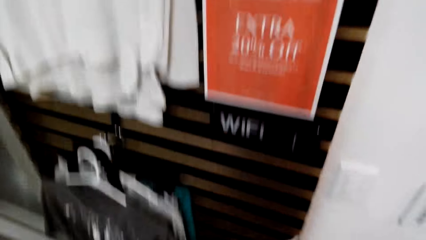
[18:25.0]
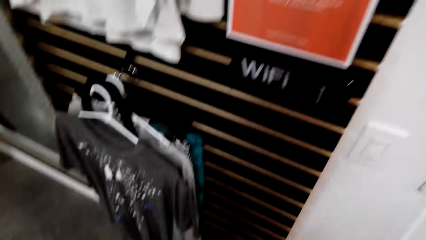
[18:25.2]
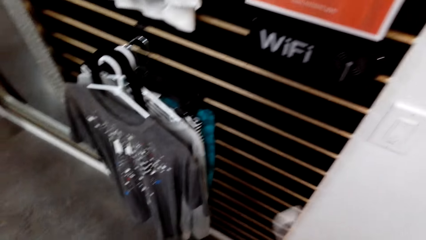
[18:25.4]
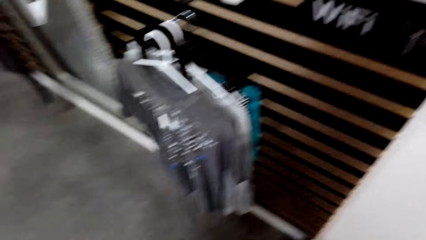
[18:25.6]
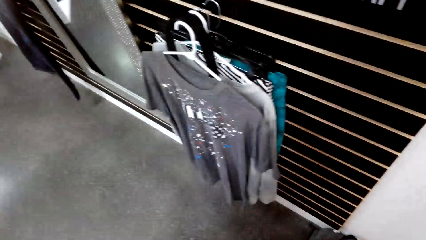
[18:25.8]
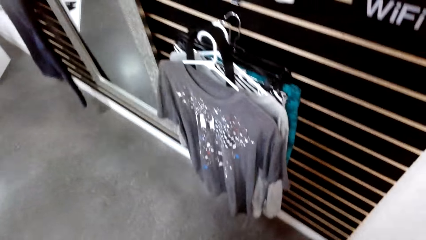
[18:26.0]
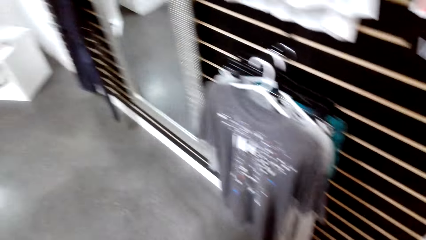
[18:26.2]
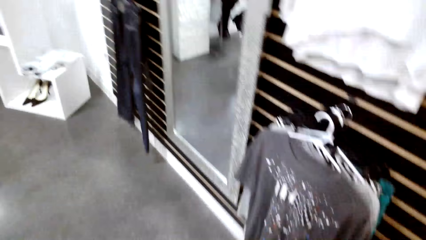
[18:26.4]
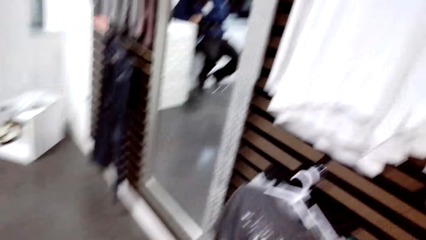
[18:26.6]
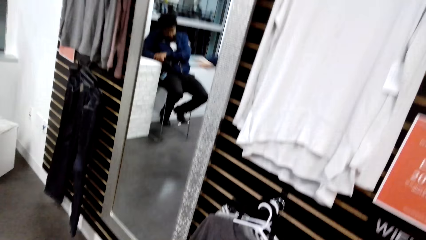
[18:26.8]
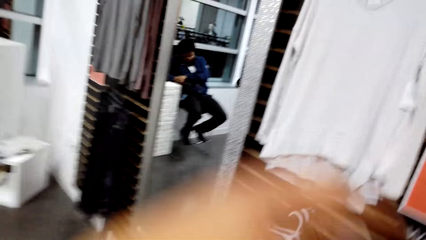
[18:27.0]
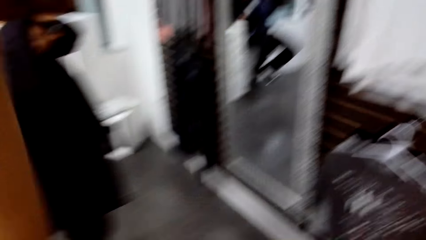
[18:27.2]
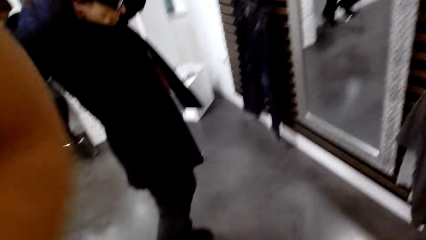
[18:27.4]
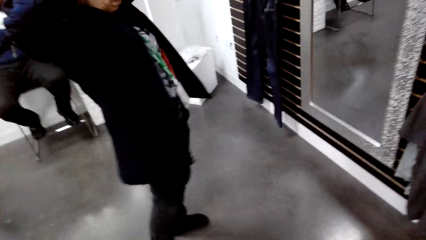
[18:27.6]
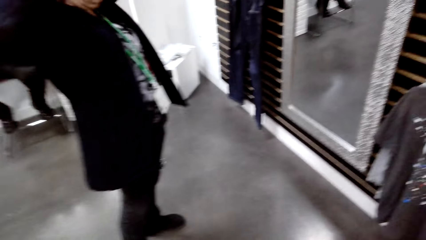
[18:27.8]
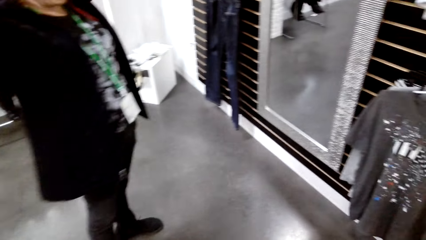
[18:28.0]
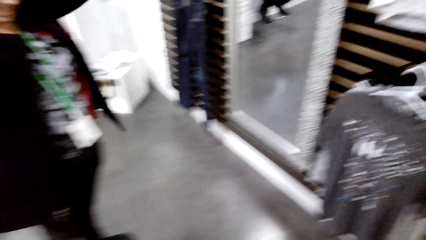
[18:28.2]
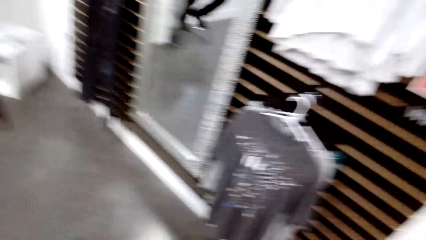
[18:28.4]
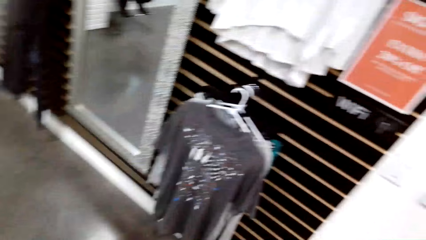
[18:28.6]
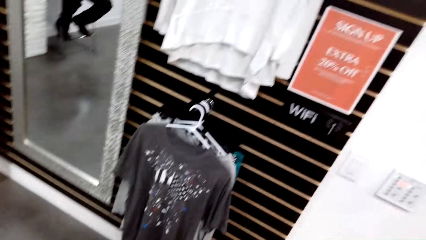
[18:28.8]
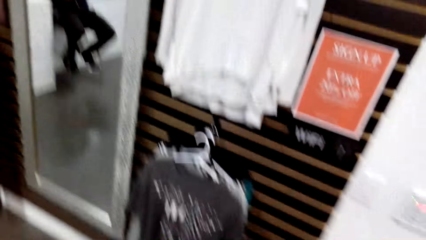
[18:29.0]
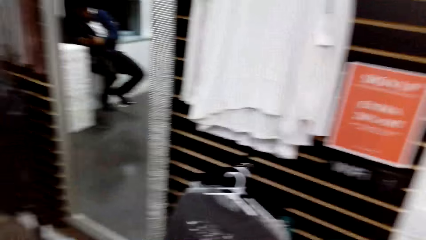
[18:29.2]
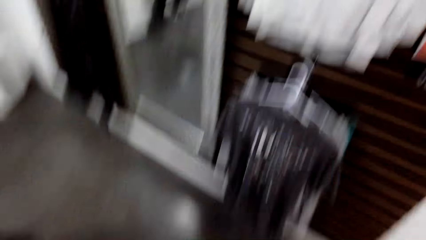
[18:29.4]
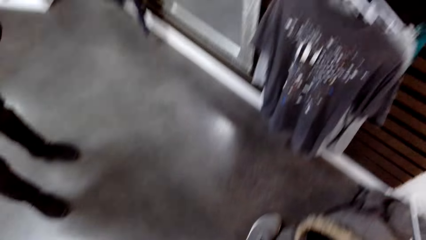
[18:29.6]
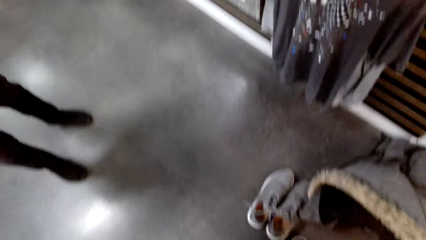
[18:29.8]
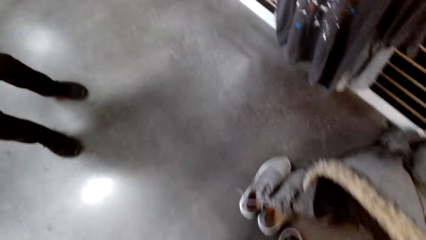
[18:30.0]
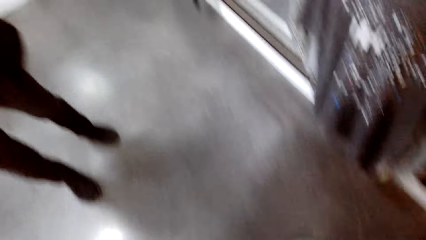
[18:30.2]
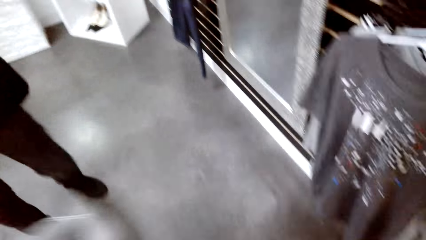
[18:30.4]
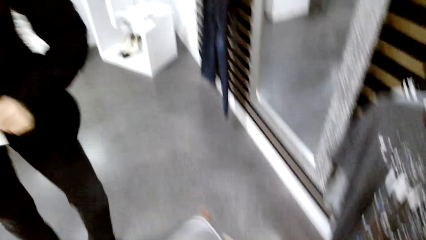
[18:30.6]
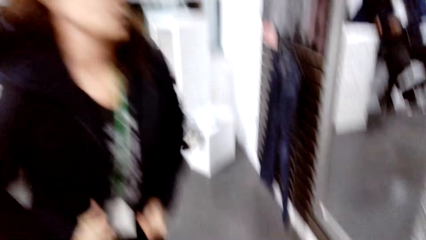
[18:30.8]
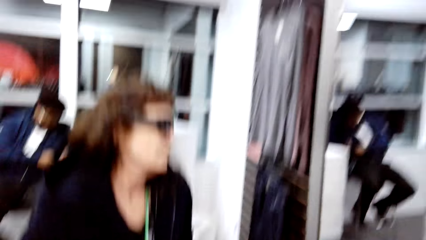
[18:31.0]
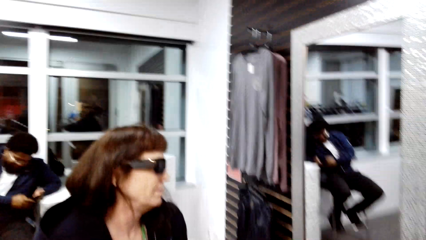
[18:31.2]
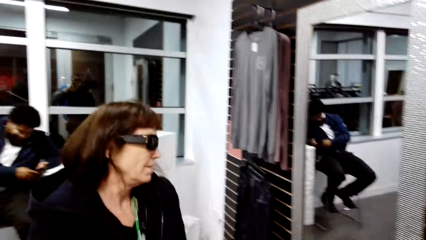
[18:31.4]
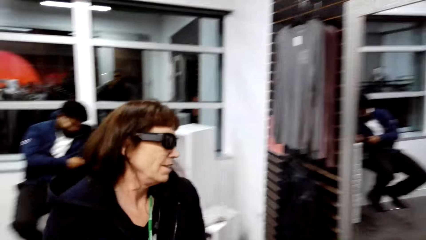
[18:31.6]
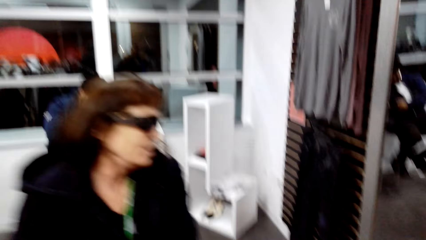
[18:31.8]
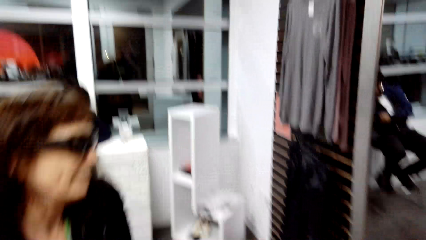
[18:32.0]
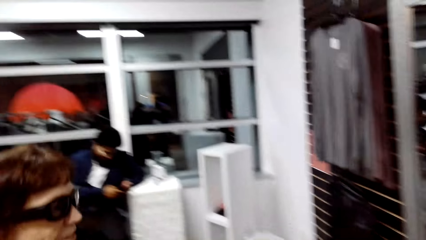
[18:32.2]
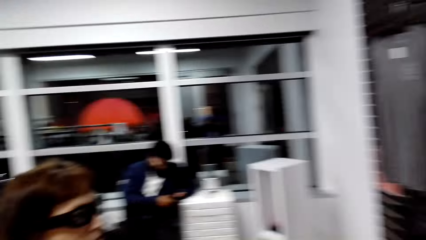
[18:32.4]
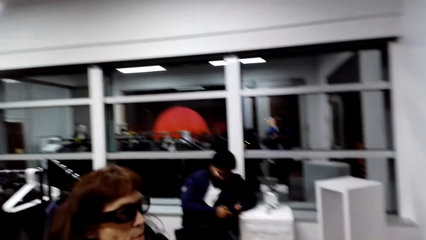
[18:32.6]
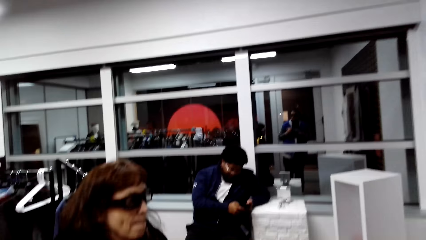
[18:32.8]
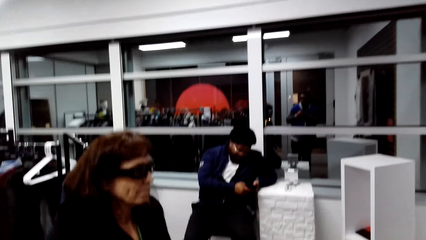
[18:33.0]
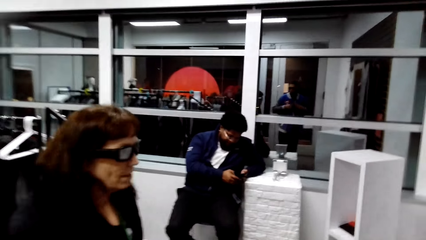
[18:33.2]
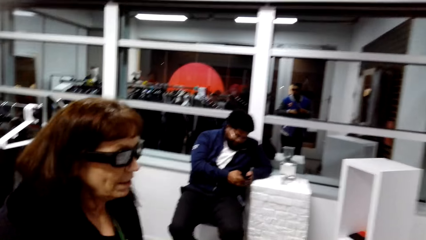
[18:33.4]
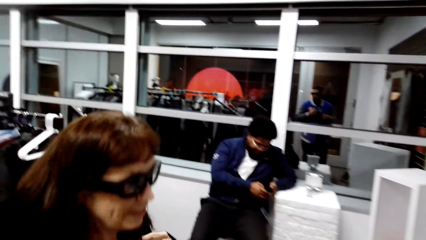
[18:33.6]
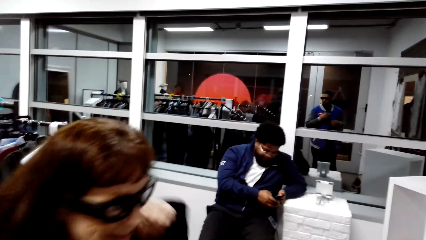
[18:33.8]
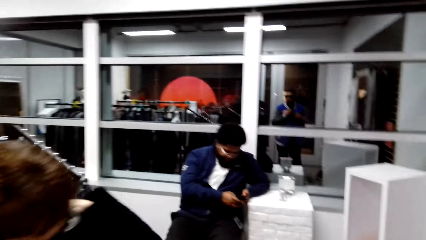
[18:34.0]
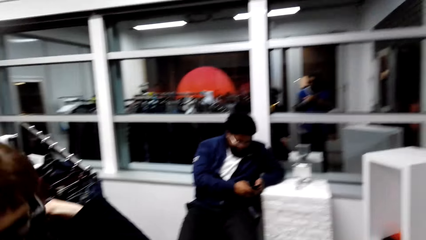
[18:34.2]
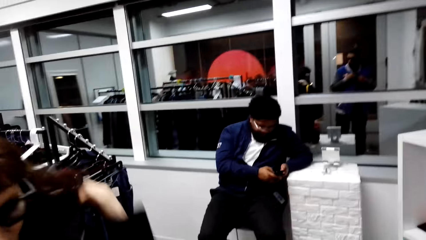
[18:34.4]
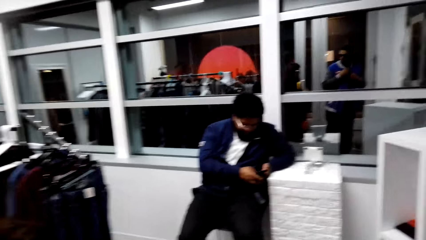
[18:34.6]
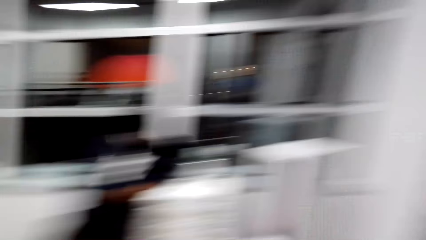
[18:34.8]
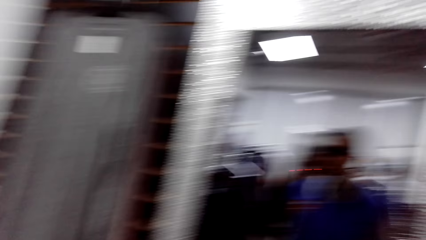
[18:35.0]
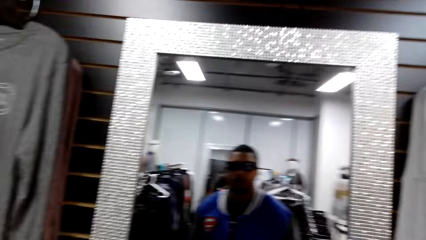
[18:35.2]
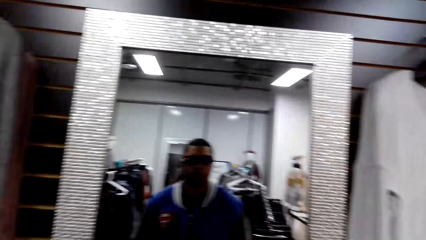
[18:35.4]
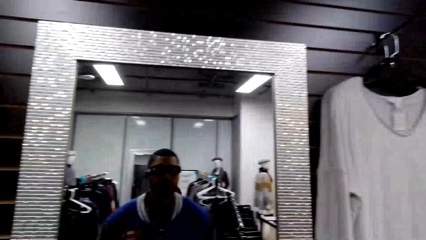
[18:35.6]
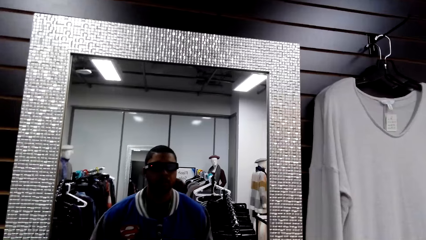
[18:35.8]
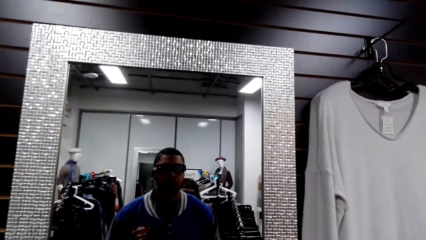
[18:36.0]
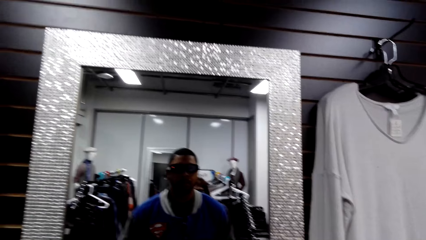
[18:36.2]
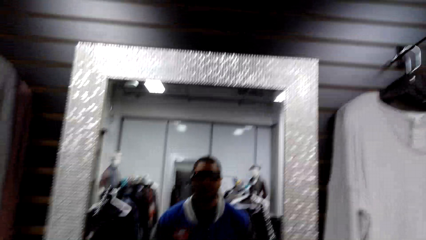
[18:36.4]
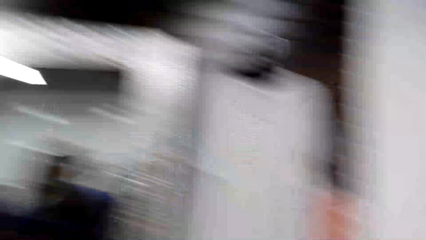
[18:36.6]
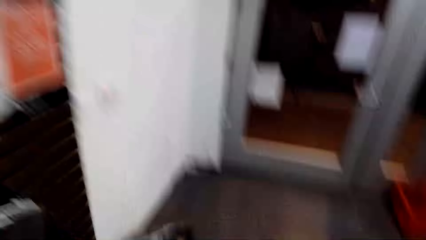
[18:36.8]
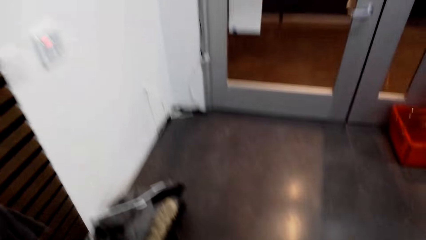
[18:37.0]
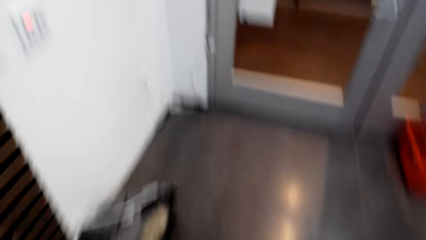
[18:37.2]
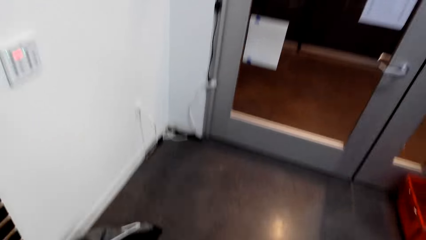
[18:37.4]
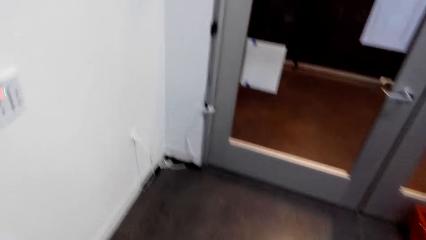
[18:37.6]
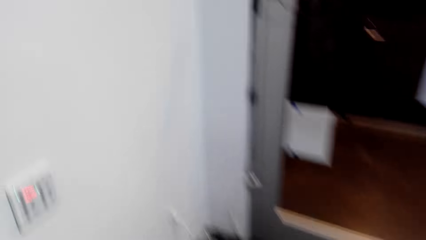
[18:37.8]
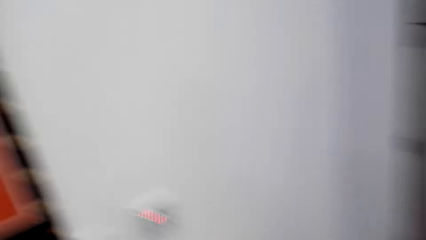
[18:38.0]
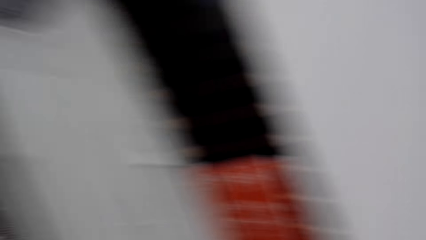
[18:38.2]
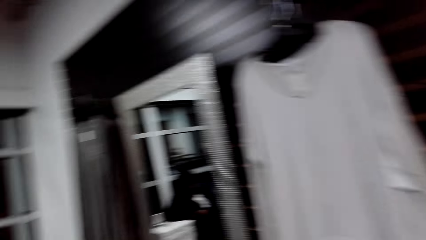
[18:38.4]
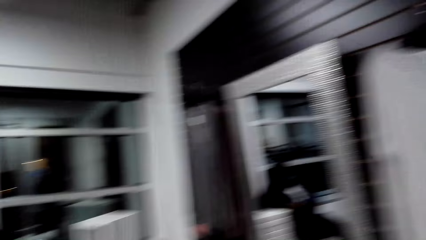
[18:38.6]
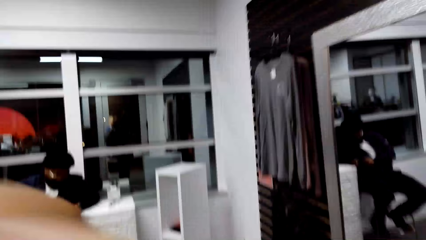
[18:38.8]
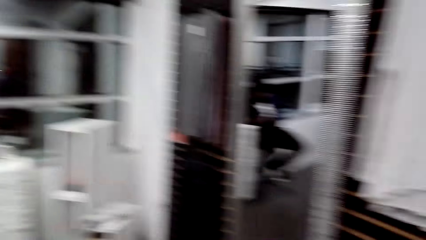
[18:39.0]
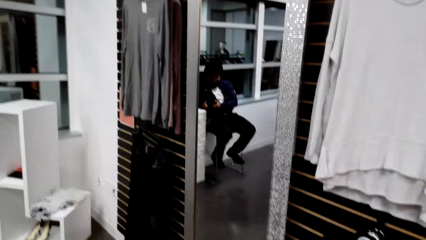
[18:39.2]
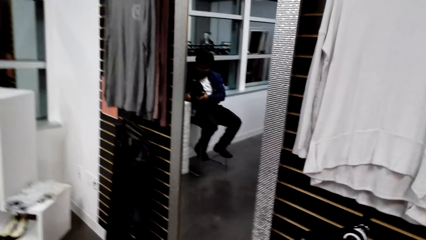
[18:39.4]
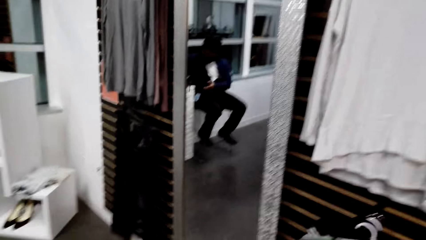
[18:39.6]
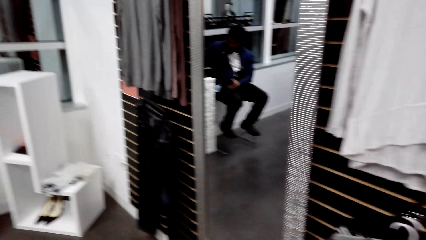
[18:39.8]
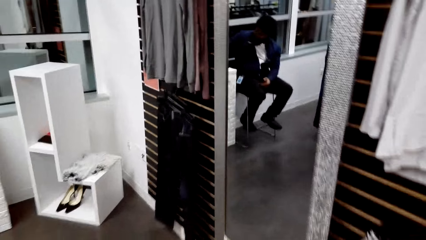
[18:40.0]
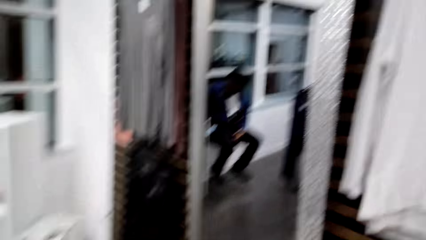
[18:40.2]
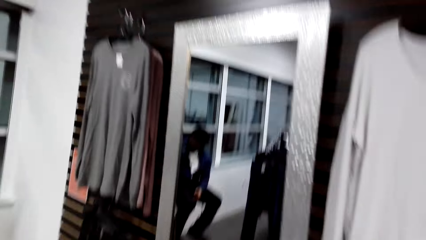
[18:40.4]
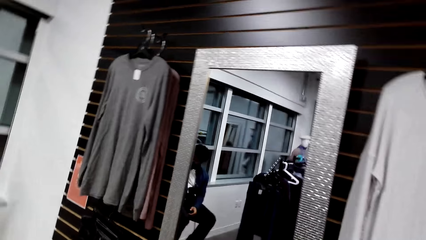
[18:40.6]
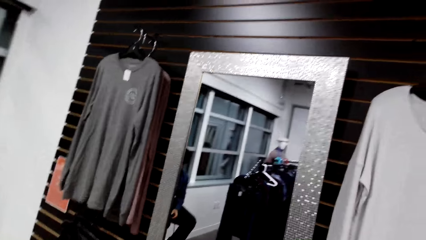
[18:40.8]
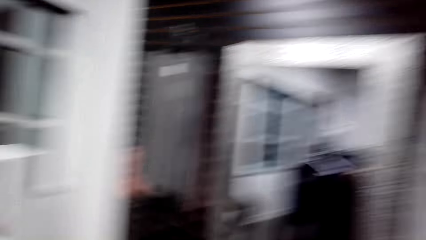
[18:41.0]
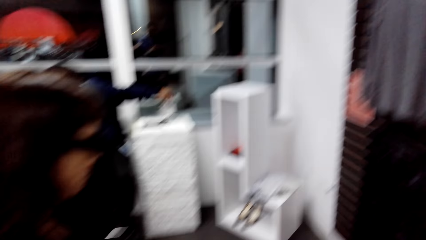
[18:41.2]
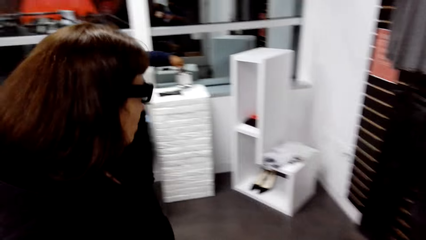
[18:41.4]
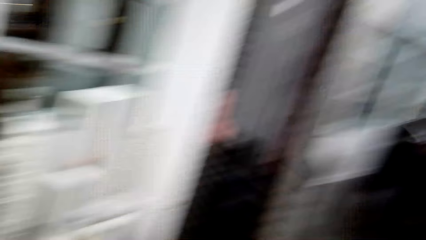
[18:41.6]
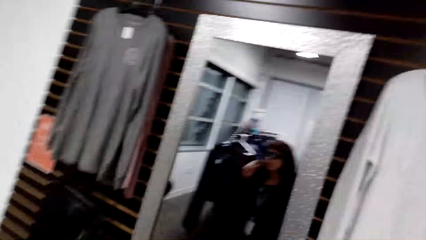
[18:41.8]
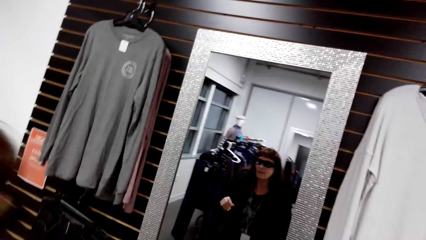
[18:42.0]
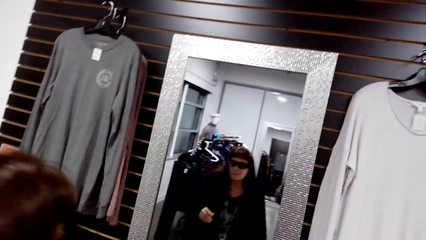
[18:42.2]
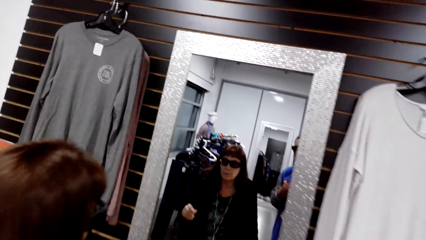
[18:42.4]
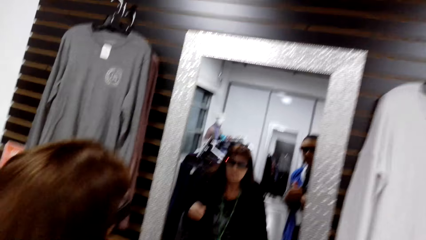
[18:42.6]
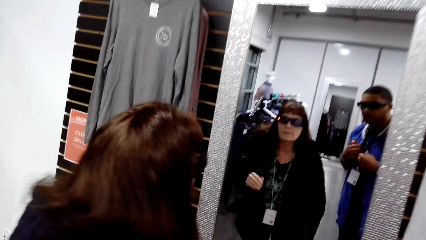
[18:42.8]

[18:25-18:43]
The camera wearer dialogues with a woman. The woman tries on a jacket. A man uses a phone. The camera wearer walks around the clothing store. They stand in front of a mirror. They look at themselves in the mirror. They dialogue with the woman. They walk around the clothing store. They converse with the woman.
